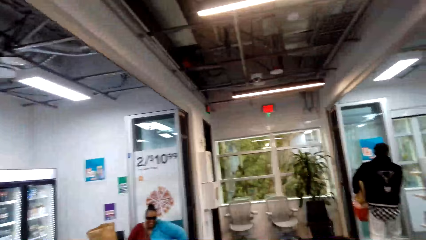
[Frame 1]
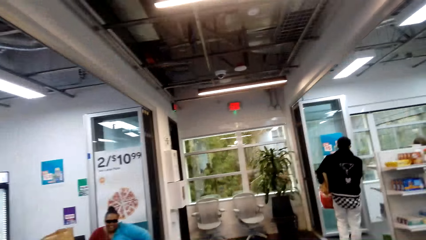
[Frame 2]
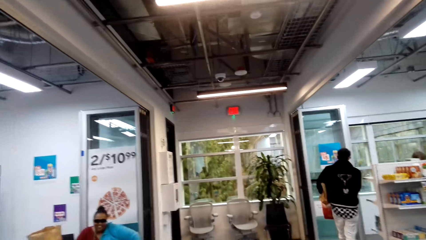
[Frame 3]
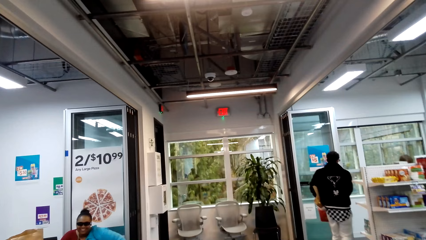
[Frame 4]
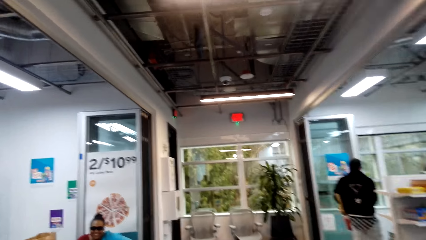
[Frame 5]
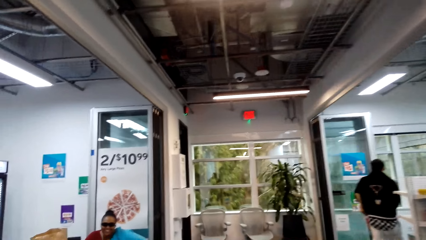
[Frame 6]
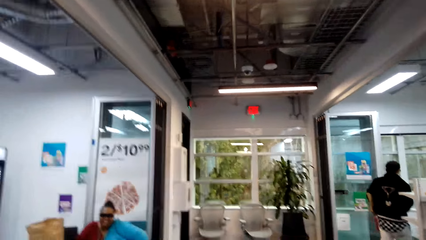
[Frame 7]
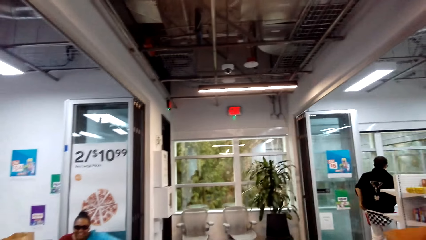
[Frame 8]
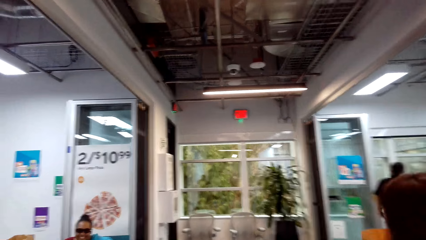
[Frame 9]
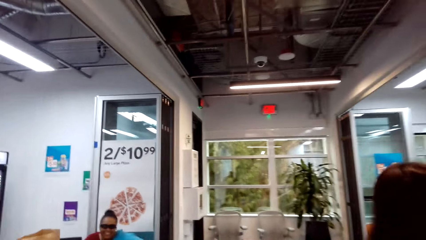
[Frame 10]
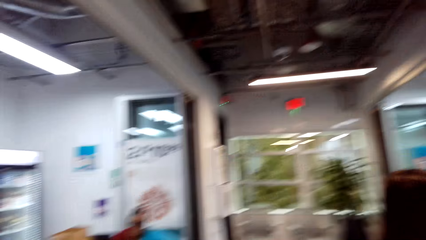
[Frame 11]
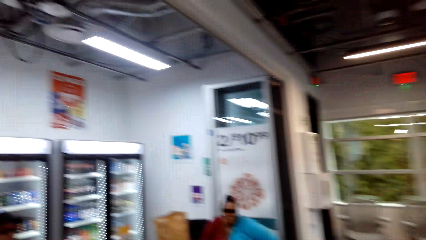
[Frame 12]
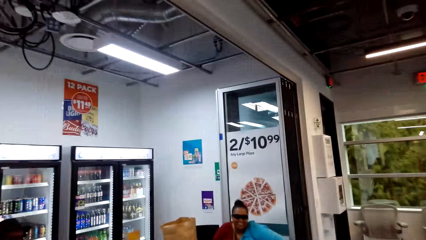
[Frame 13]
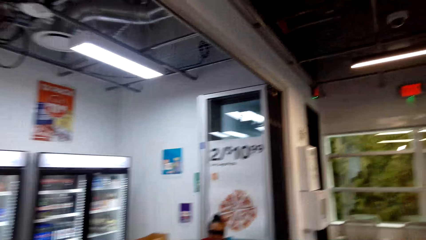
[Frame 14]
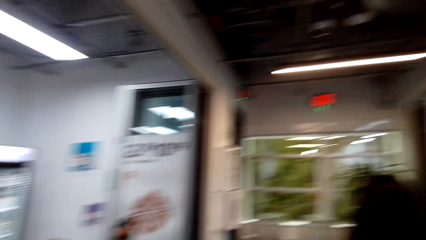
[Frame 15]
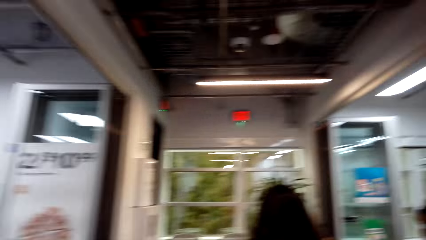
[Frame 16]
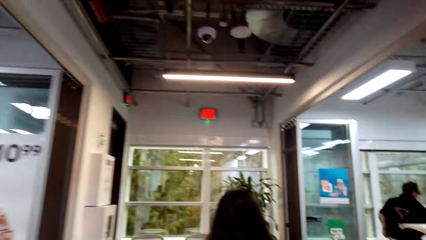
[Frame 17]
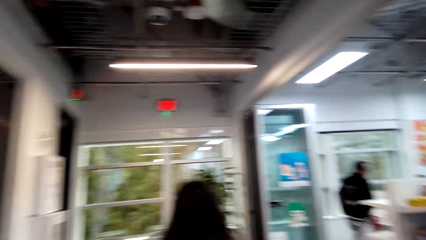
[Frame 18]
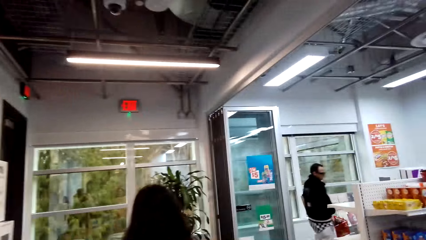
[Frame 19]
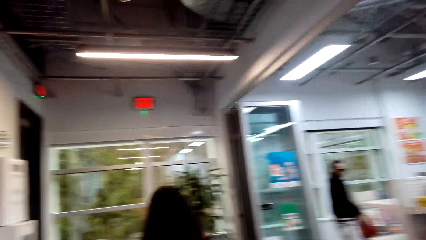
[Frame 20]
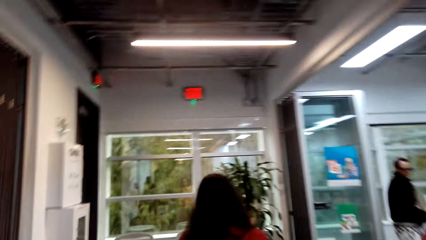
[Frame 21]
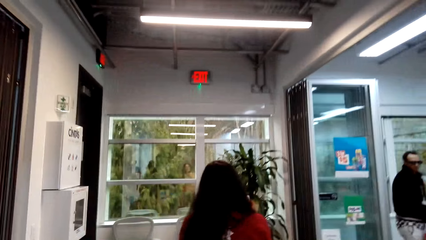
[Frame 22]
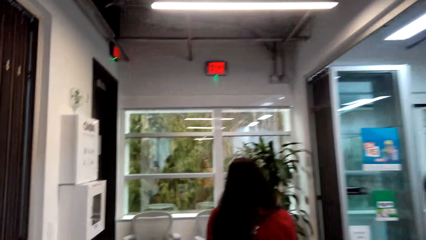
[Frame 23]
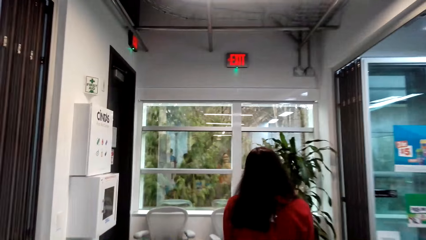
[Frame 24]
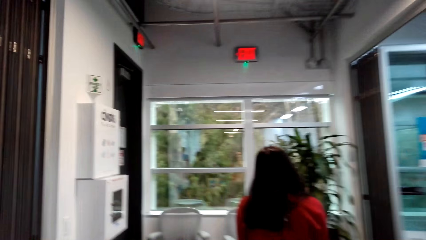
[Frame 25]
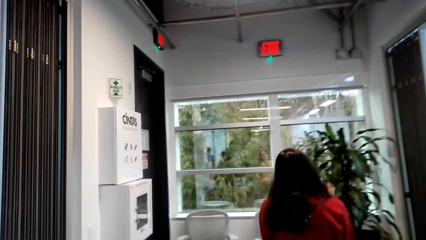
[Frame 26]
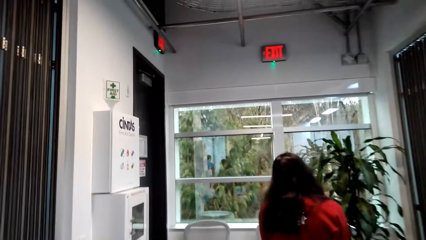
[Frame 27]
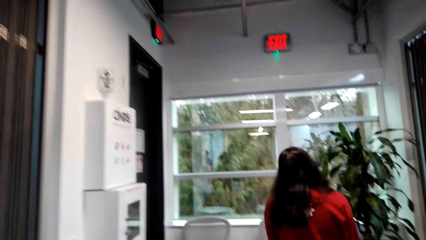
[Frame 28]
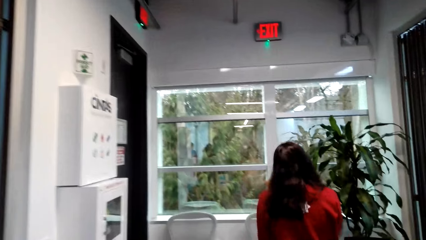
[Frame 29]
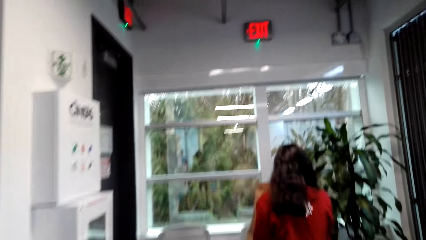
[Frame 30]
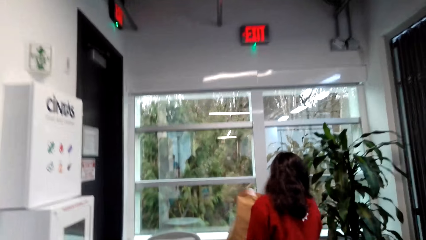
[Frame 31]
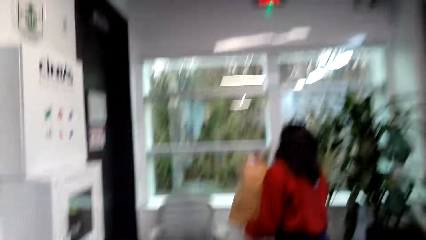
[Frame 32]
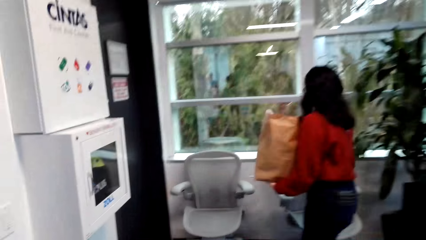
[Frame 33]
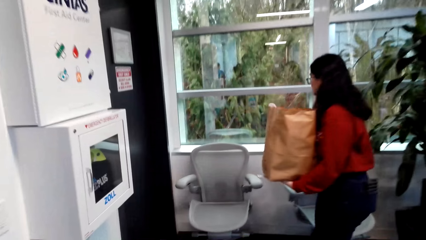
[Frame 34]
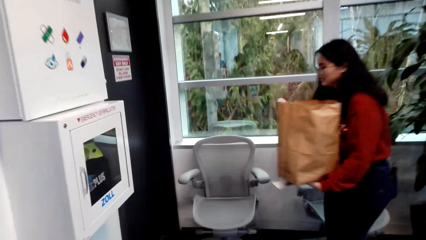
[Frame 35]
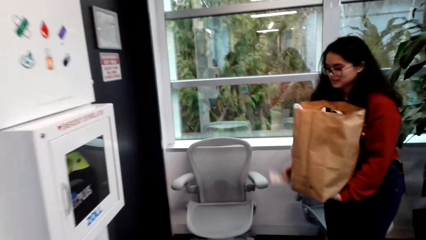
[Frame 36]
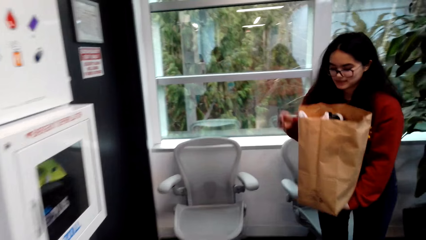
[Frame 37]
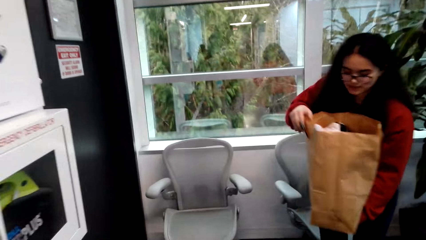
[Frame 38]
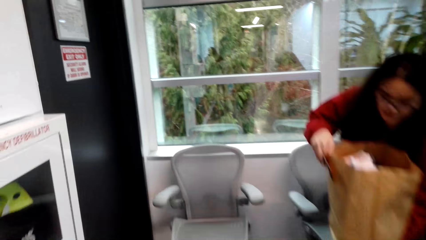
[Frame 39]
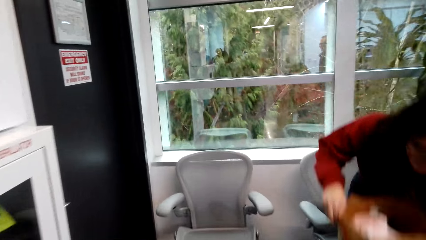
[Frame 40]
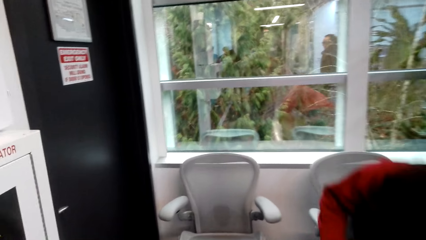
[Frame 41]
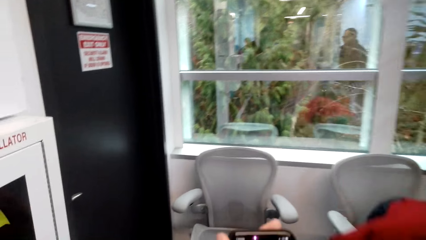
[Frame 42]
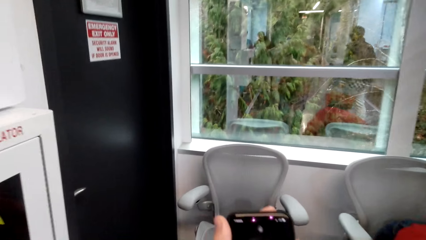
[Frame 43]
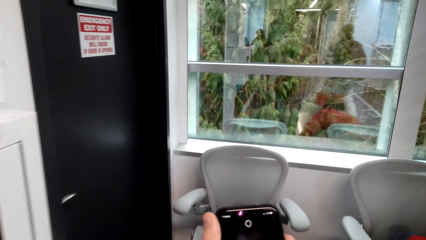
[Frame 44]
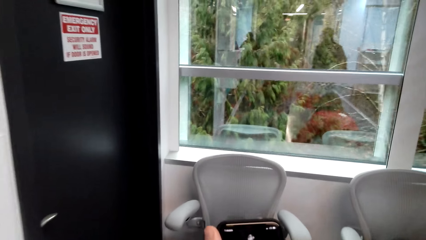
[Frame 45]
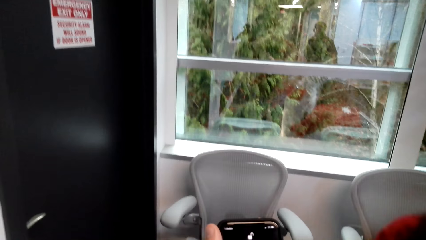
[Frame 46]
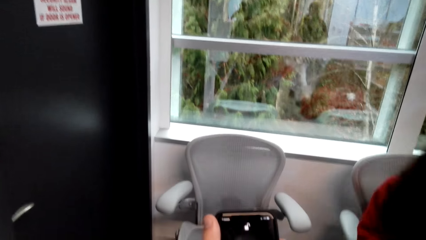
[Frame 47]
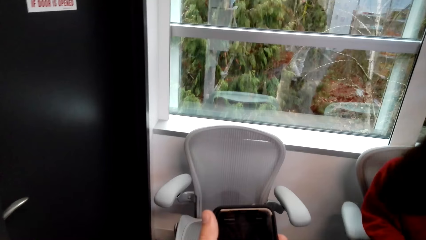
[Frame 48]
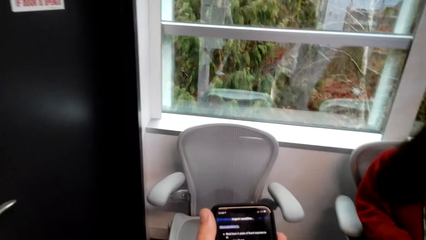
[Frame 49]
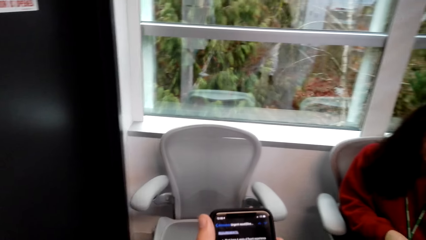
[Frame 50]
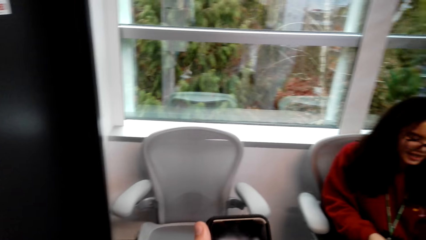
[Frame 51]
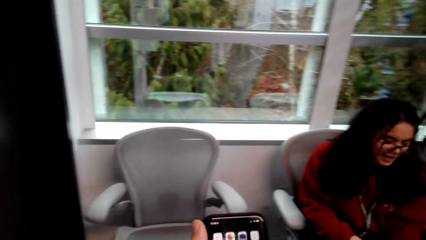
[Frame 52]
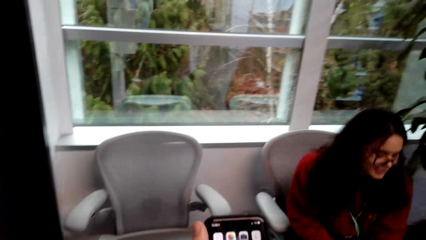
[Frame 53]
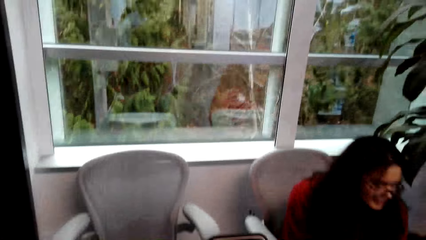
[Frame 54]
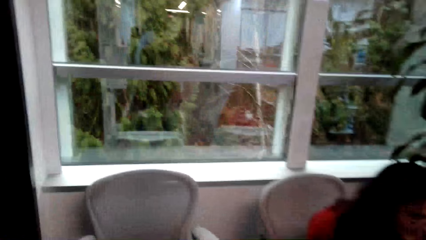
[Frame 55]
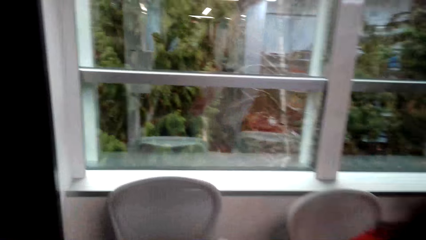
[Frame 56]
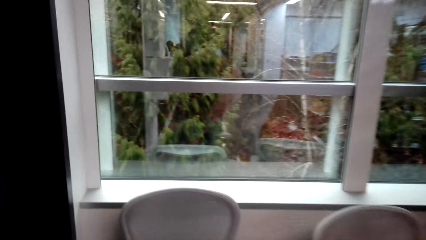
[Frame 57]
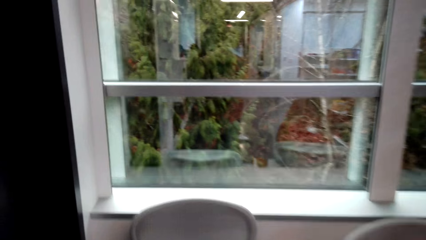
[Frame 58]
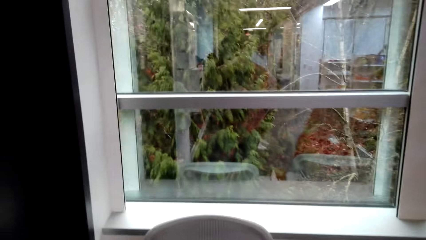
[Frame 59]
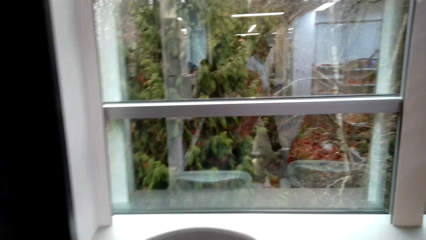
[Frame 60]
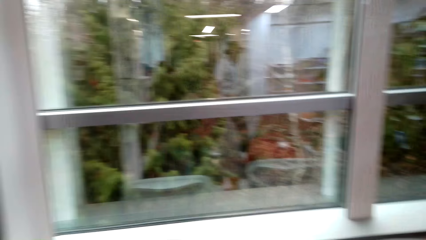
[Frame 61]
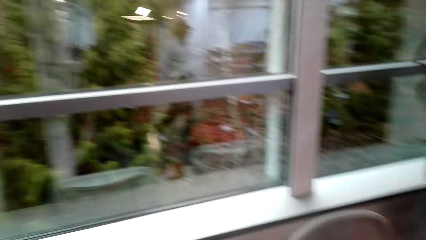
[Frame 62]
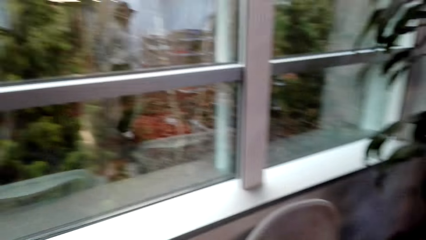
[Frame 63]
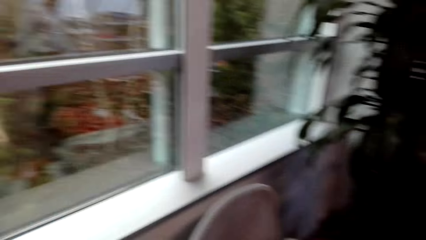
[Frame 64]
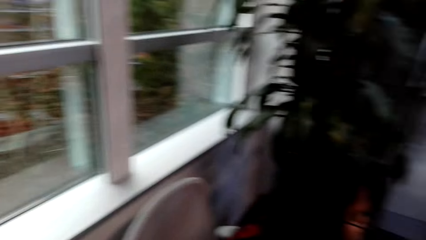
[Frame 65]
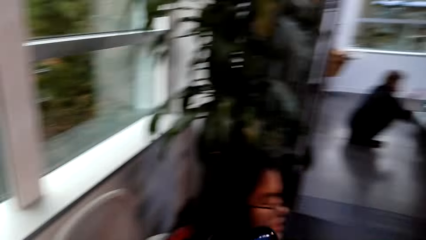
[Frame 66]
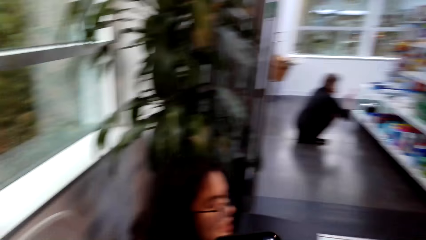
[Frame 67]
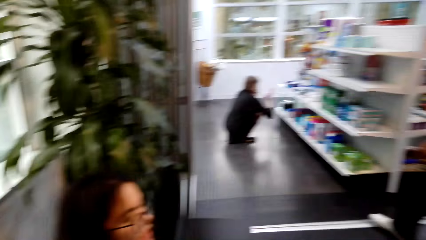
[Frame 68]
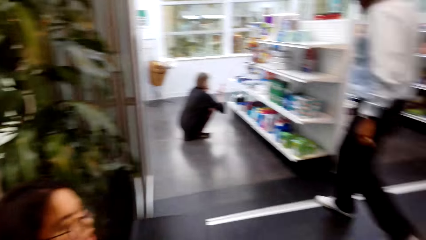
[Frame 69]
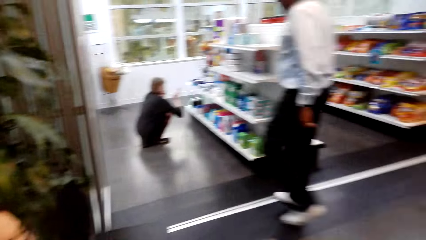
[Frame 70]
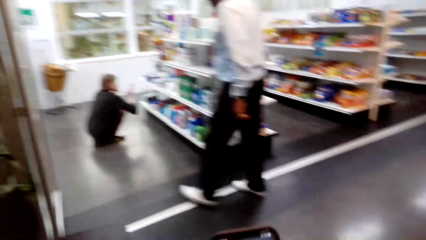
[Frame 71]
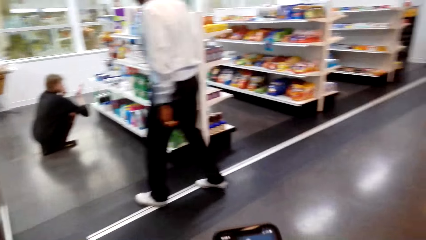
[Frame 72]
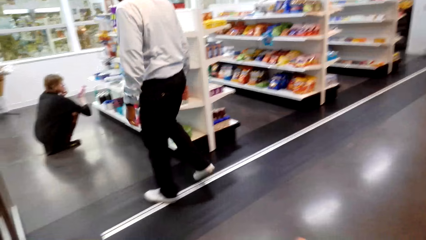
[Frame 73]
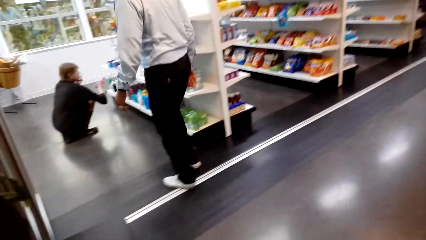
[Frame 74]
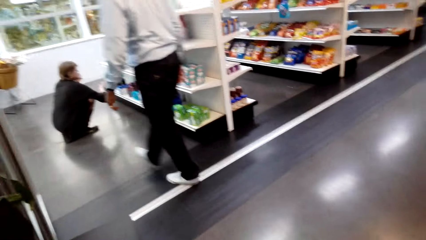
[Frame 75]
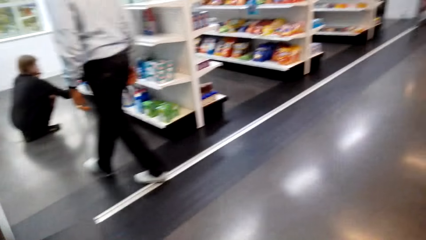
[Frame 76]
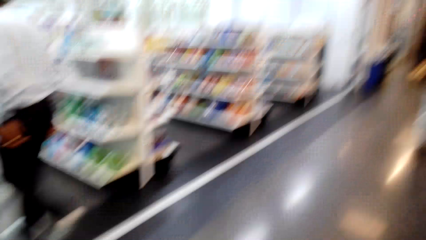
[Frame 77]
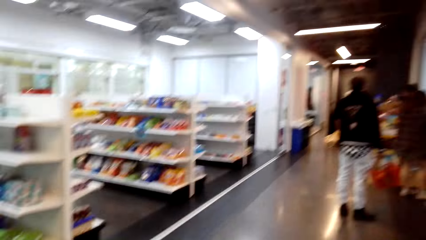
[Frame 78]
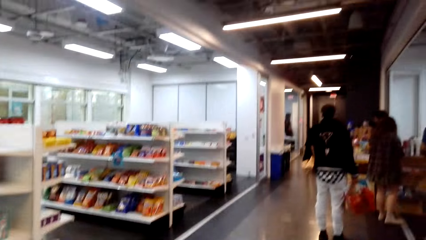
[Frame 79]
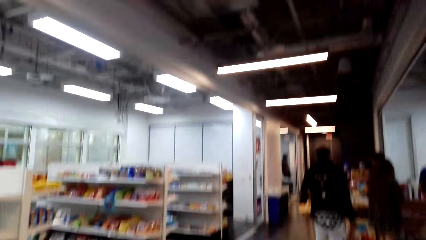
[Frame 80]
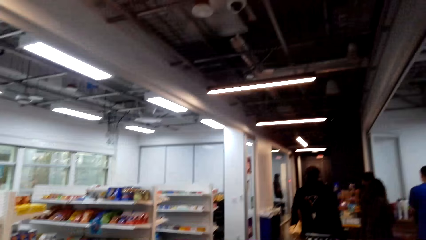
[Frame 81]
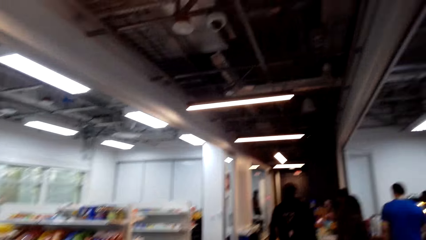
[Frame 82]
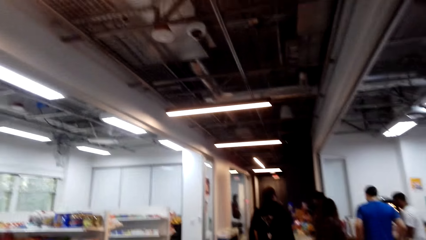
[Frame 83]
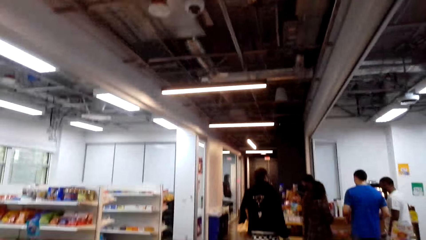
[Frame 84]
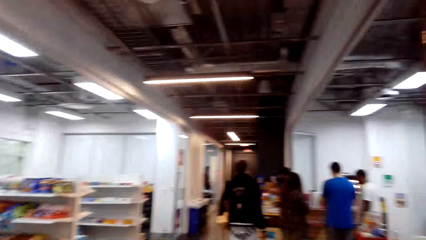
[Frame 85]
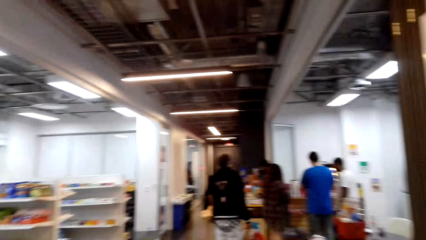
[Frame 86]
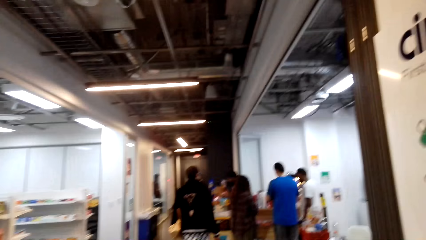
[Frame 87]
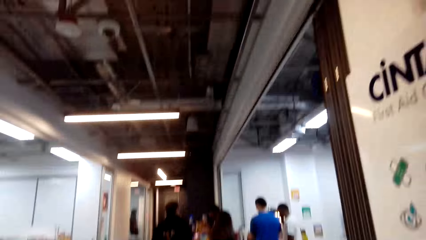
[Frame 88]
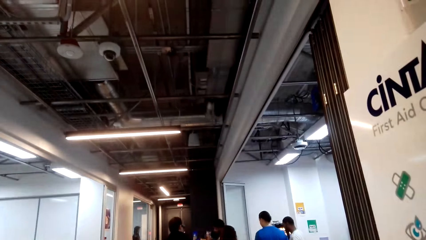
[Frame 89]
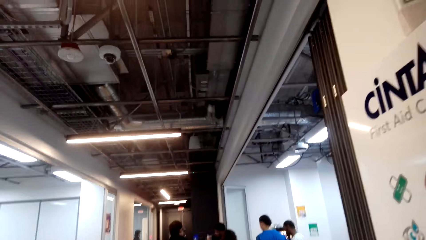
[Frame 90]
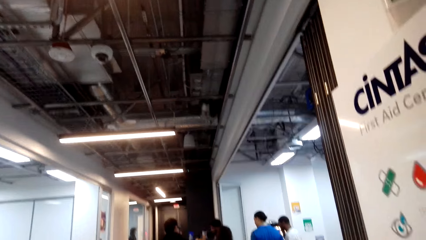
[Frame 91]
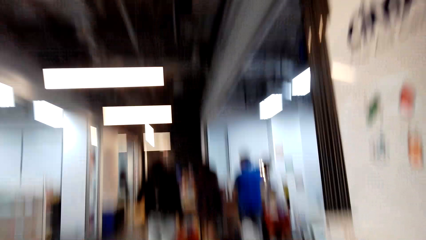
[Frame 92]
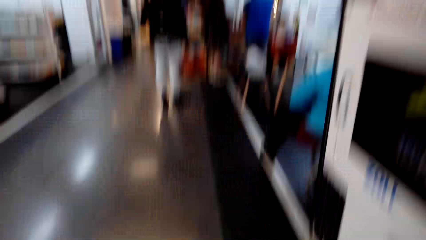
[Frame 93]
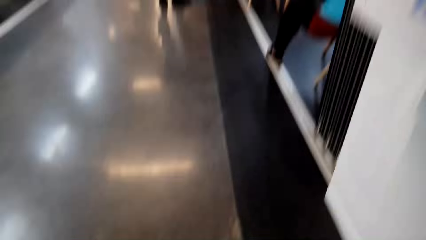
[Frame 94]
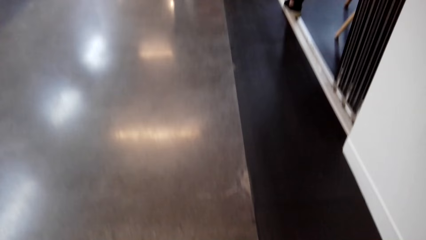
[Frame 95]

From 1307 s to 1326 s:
The camera wearer walks around the supermarket. A person walks around and sits on a chair. The camera wearer uses the phone. The person interacts with the camera wearer. The camera wearer looks at the phone. They look around the supermarket.
